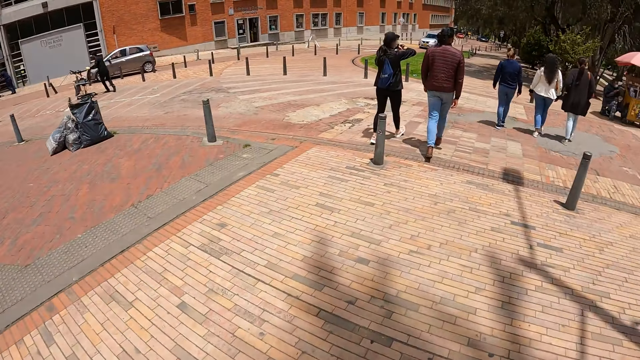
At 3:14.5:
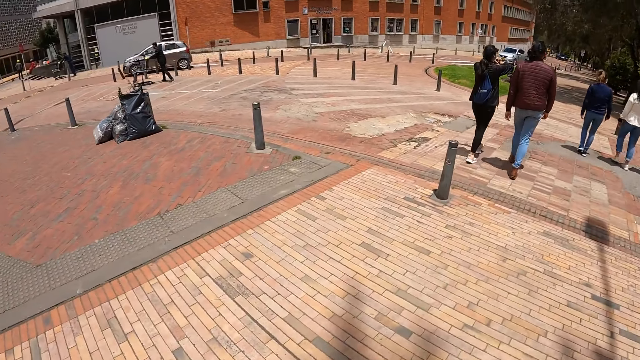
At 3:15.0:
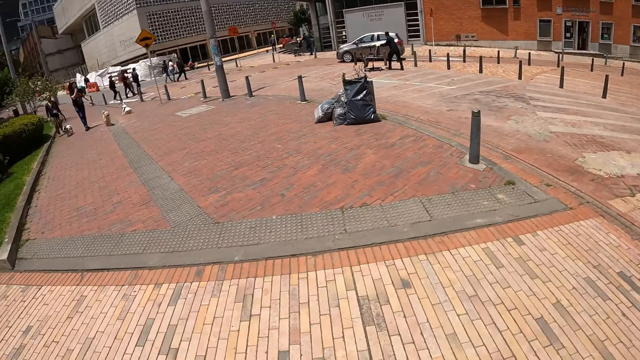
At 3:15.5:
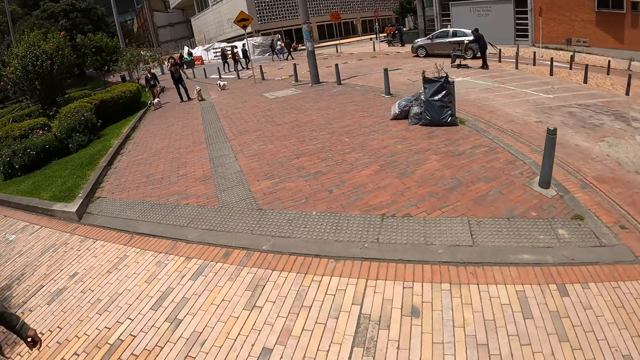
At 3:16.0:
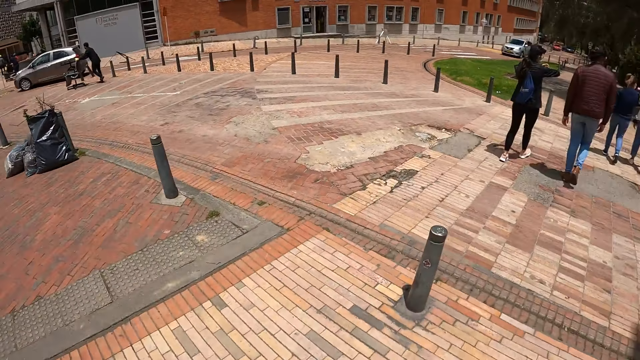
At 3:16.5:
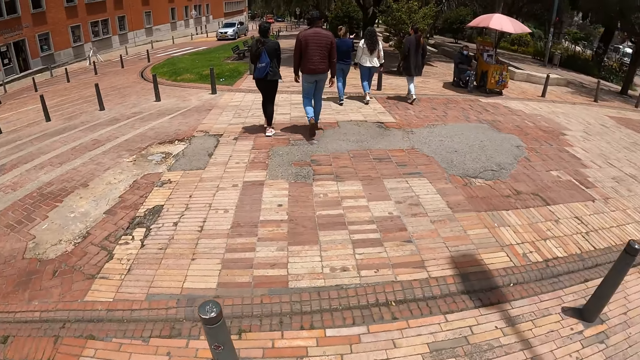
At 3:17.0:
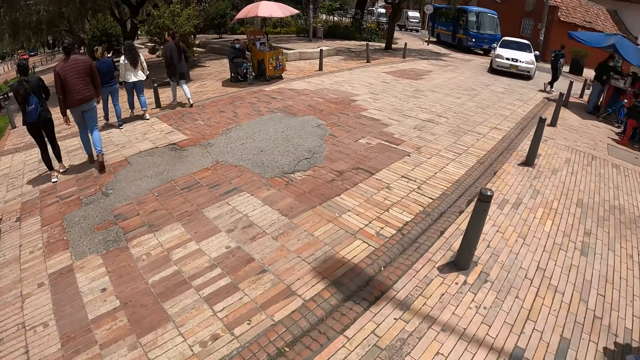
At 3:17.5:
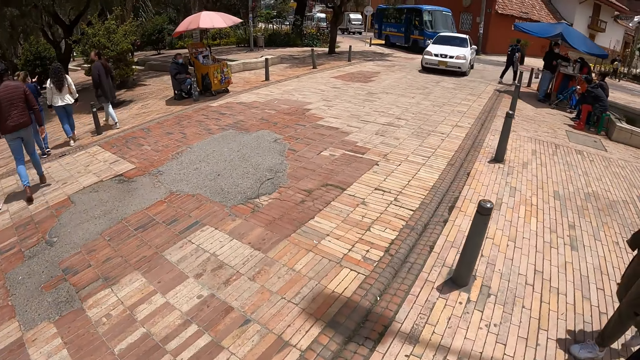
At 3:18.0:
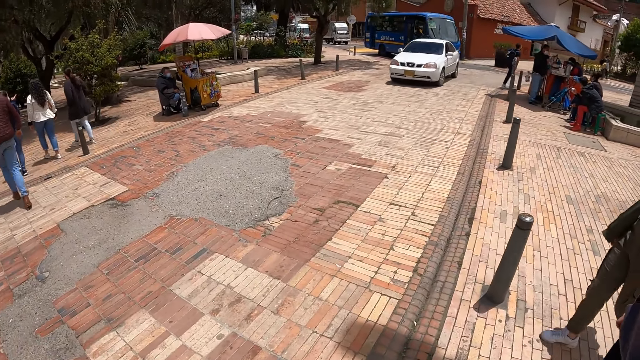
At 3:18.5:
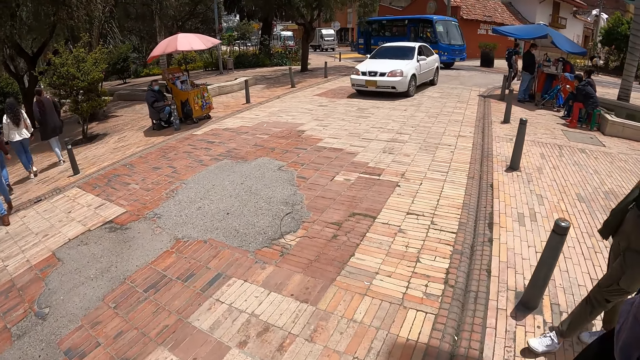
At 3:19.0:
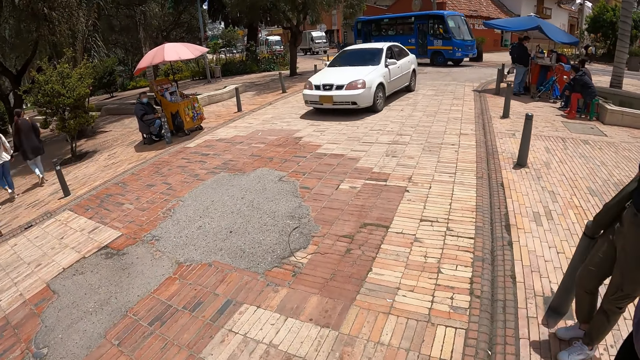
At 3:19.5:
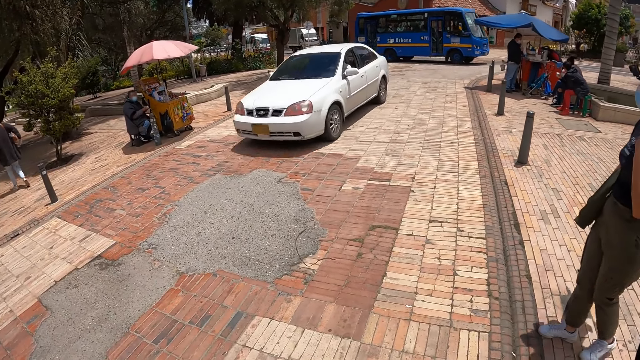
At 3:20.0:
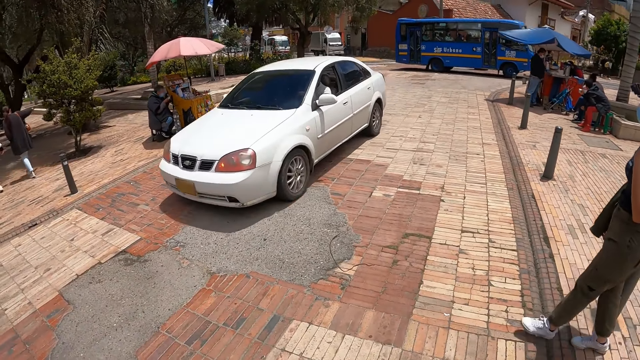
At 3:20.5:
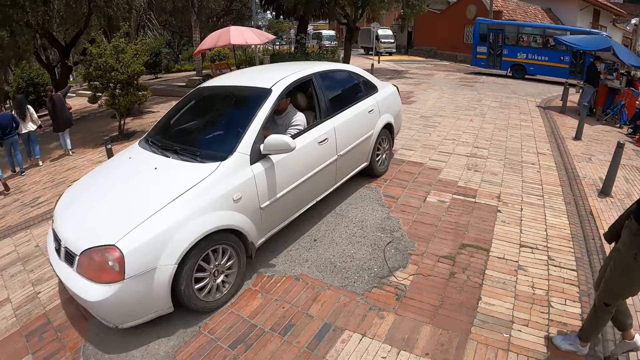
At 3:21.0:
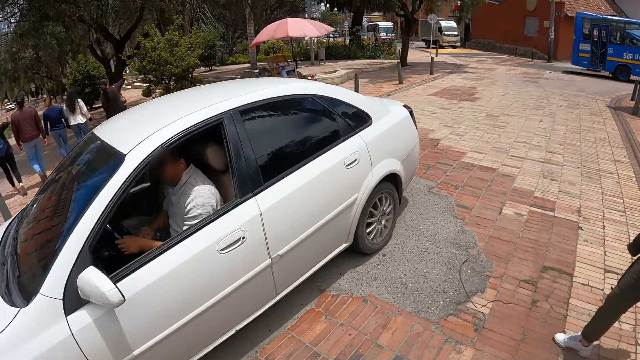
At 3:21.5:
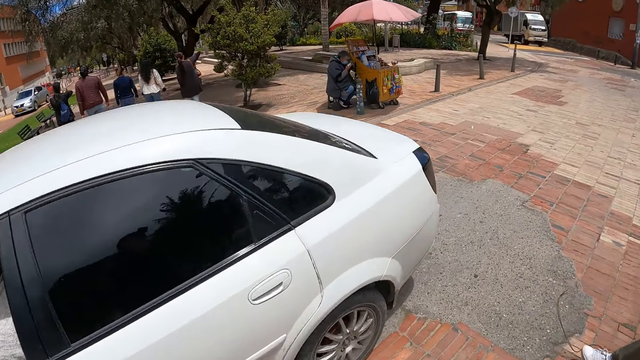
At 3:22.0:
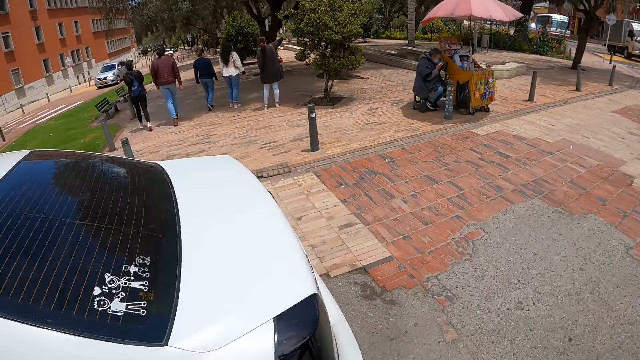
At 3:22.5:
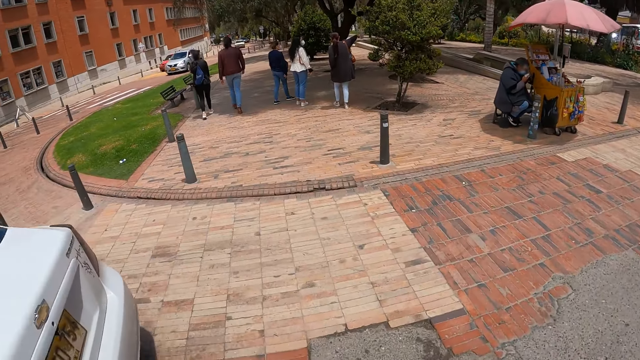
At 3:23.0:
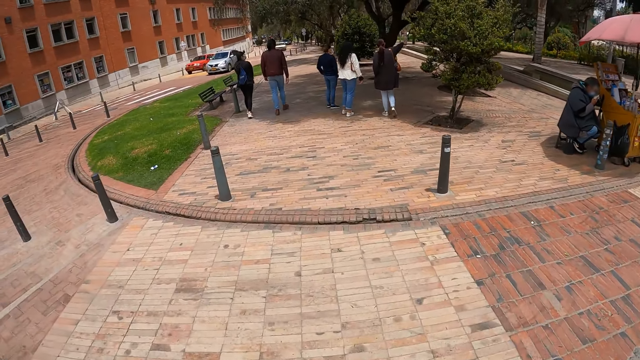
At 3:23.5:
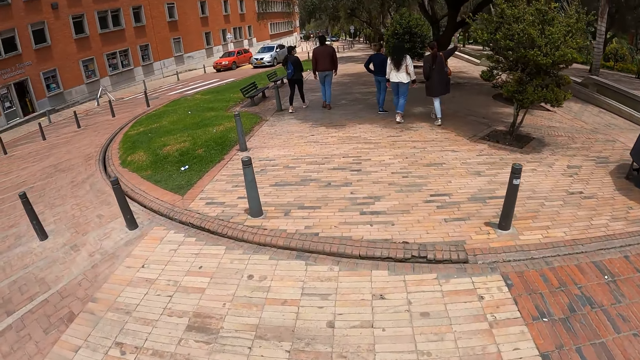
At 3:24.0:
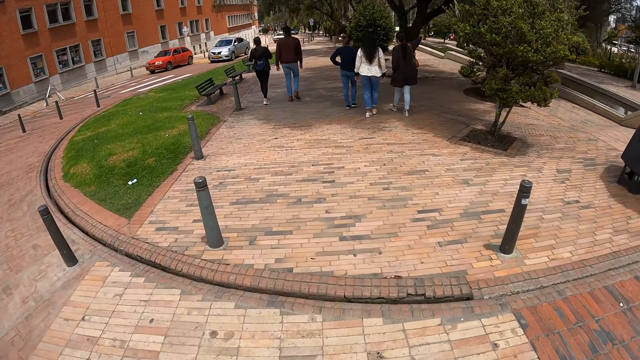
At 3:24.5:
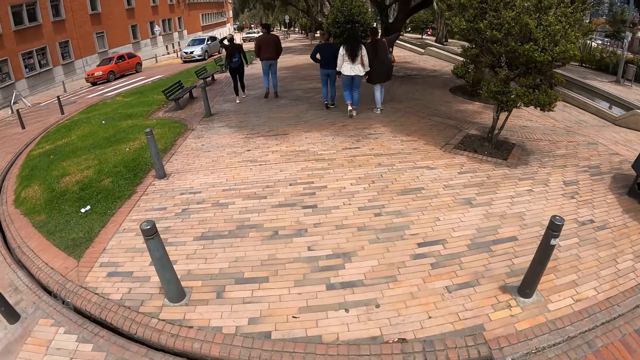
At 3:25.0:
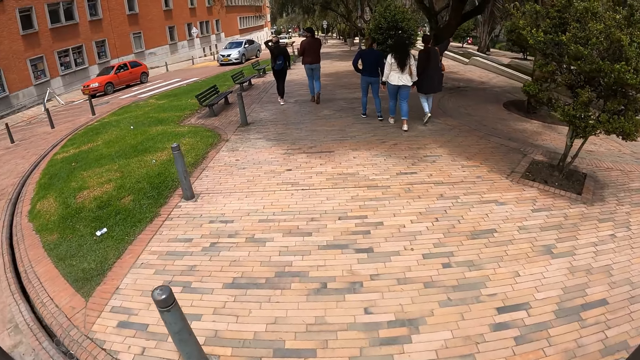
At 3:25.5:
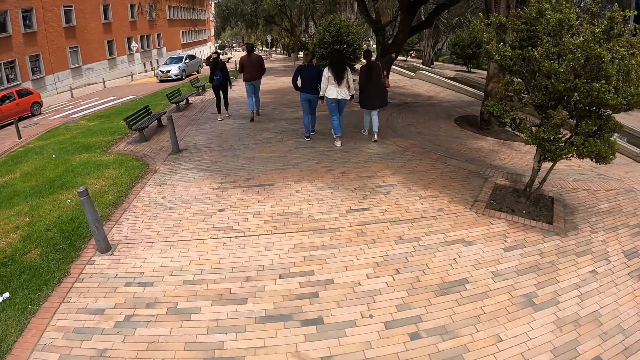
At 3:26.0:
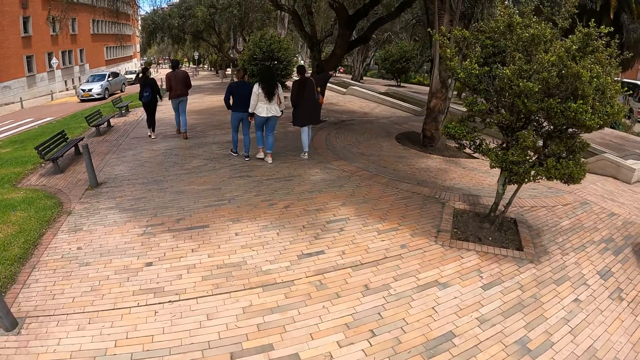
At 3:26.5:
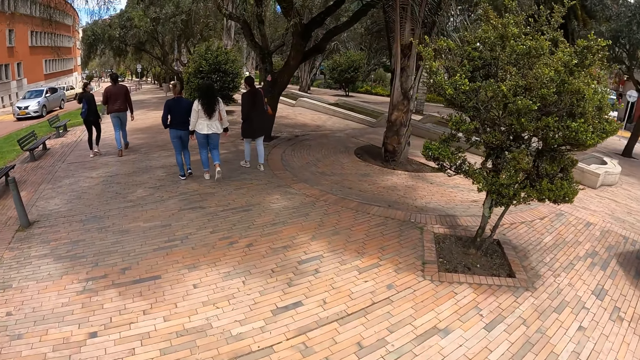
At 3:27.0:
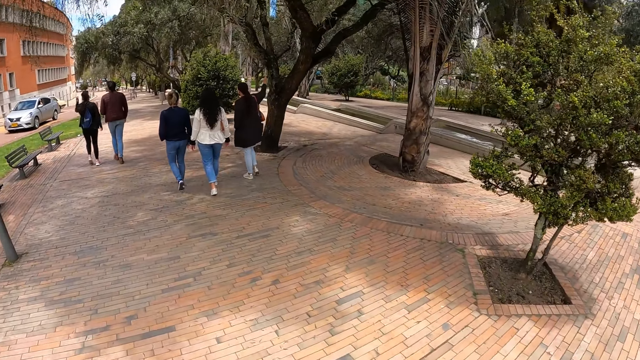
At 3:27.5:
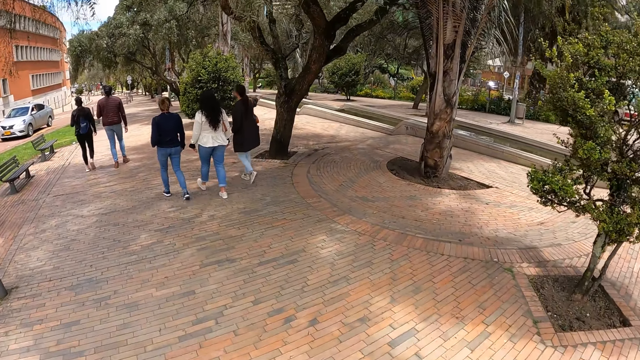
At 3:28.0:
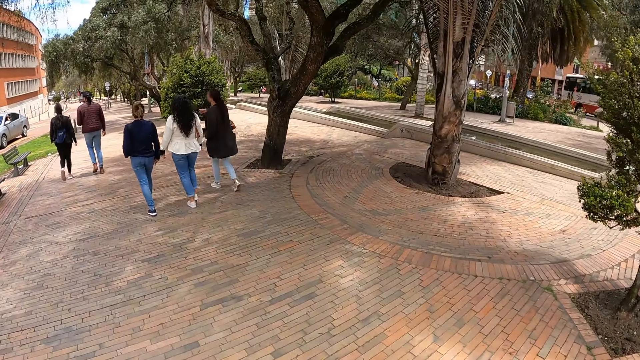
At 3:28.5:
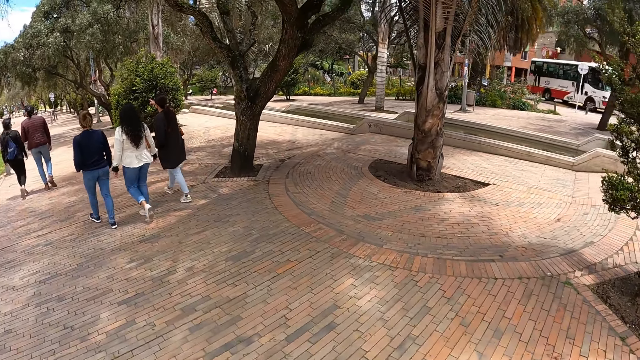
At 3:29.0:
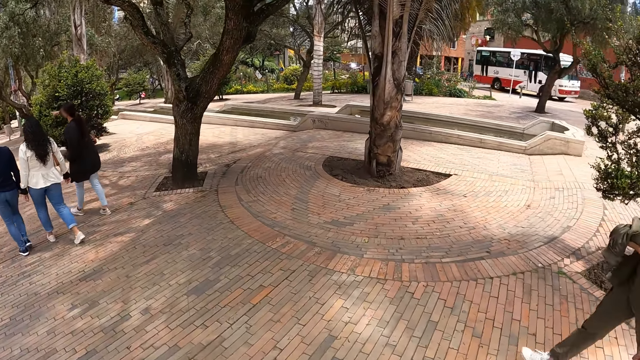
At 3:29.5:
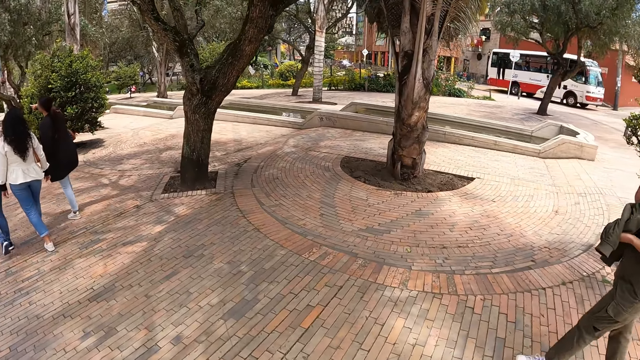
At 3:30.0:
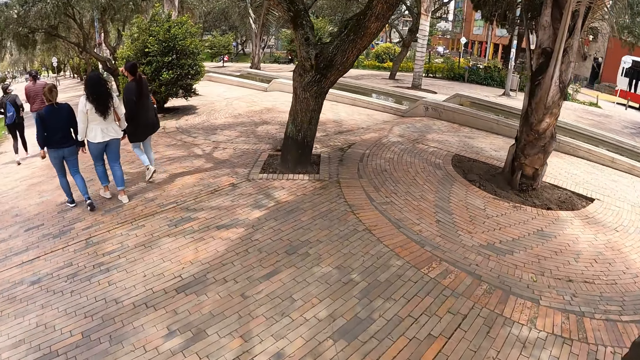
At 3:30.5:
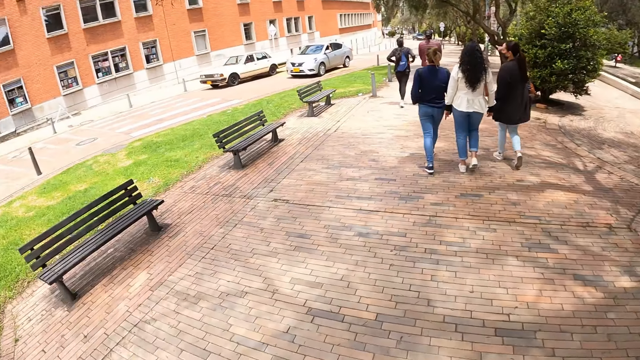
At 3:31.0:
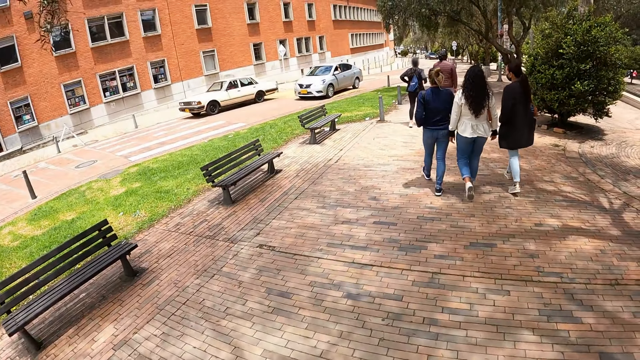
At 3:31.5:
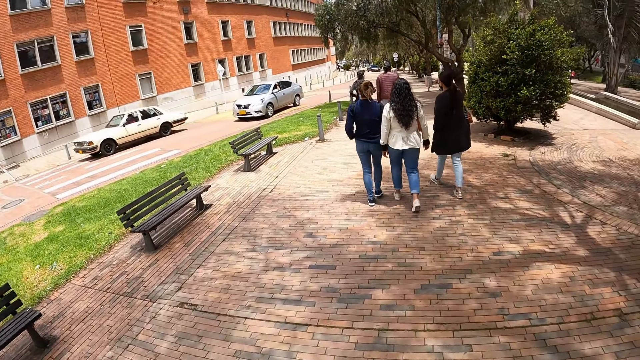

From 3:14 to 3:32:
The camera wearer looks across the street. They walk across the road. They walk along the sidewalk.

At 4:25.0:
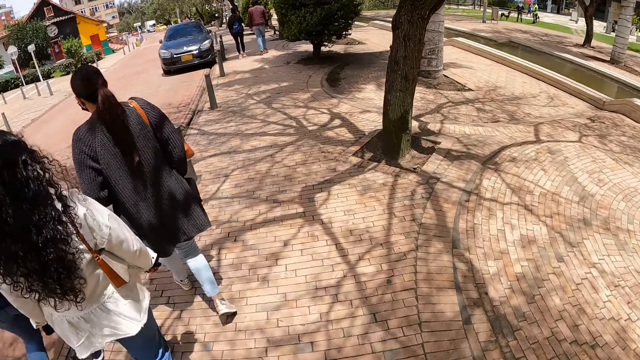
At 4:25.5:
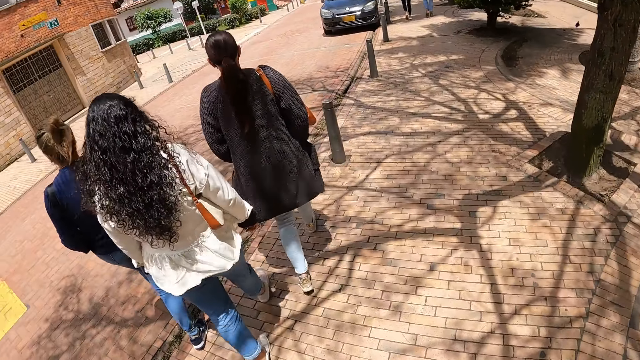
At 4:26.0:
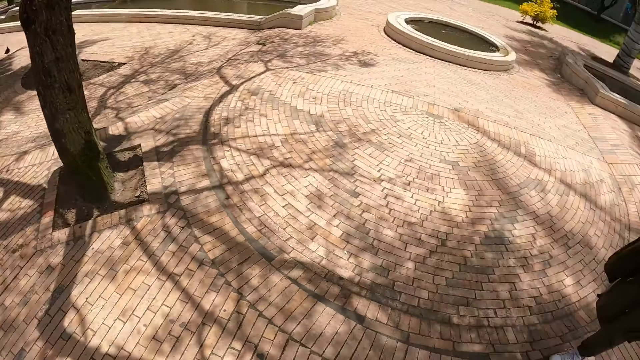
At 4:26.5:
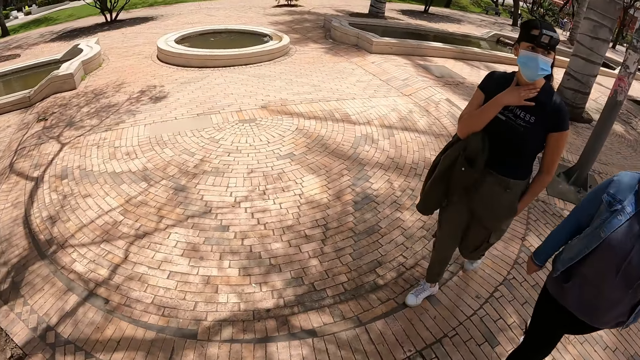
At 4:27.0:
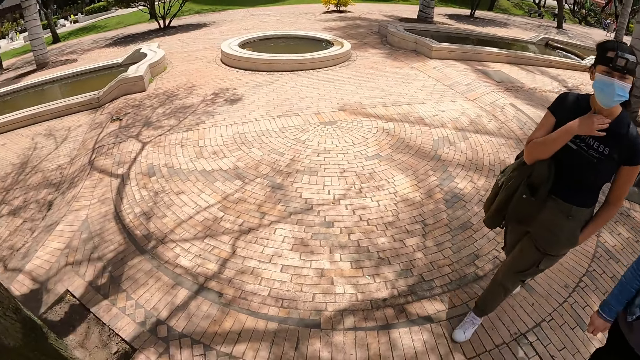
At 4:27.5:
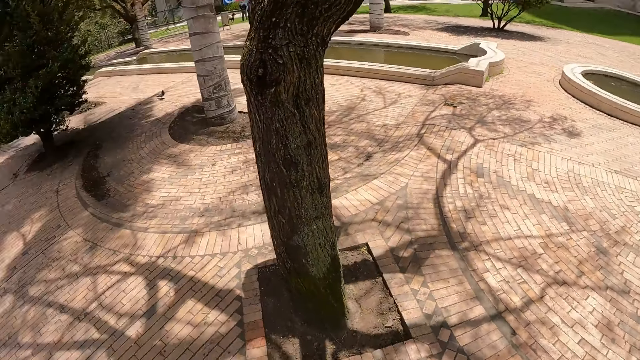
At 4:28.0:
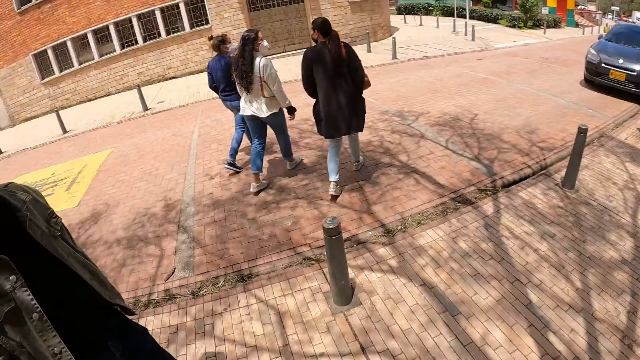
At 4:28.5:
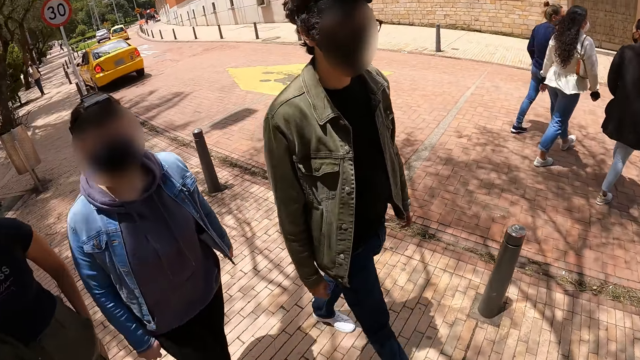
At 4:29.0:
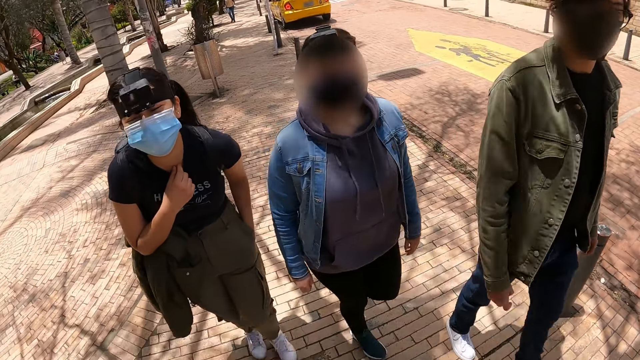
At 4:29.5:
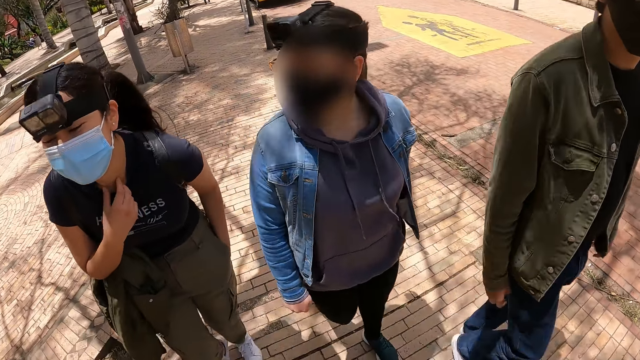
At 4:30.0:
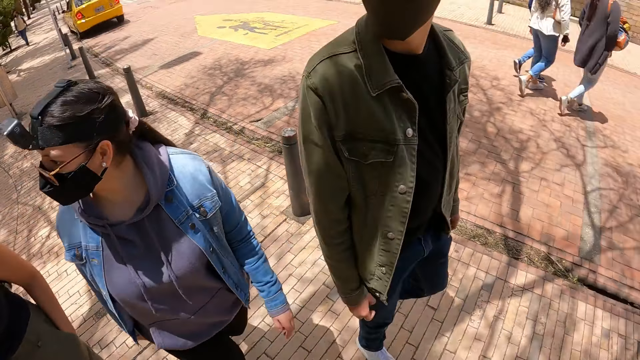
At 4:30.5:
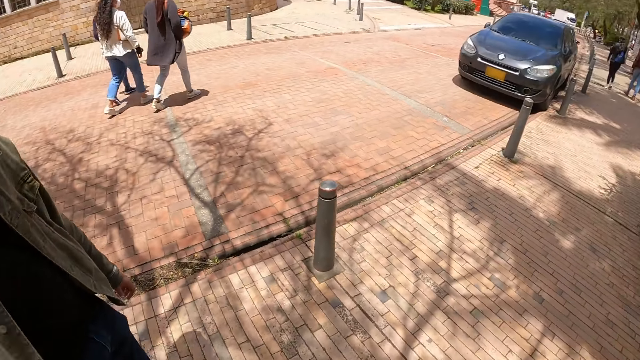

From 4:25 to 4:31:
The camera wearer looks around while walking.
